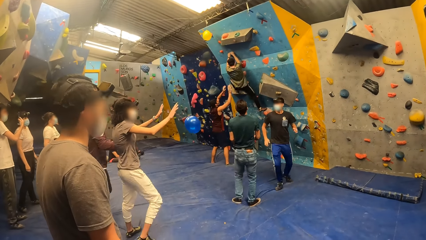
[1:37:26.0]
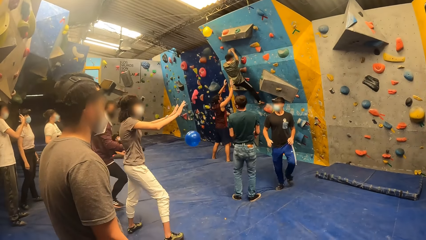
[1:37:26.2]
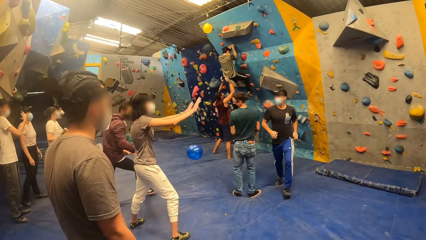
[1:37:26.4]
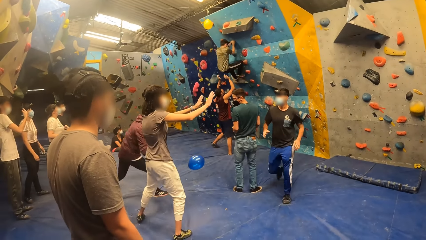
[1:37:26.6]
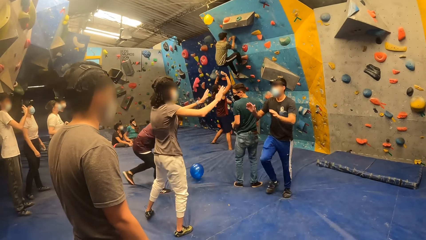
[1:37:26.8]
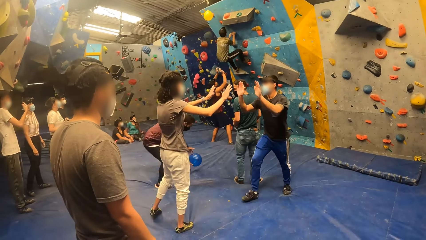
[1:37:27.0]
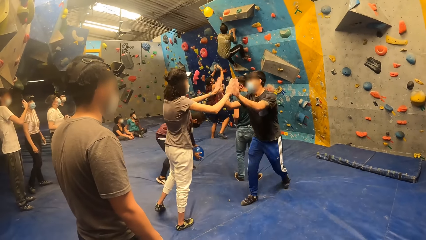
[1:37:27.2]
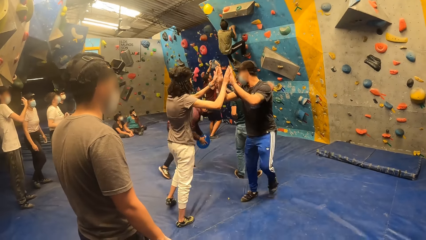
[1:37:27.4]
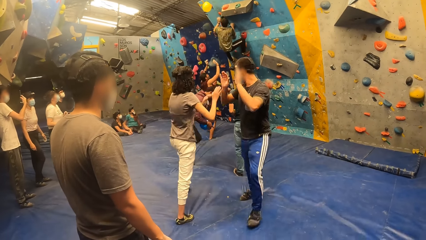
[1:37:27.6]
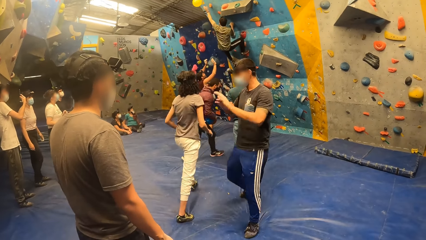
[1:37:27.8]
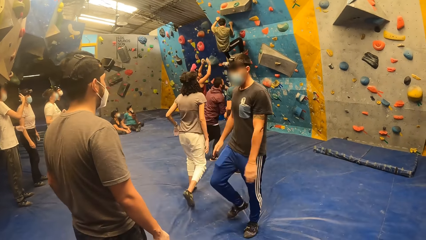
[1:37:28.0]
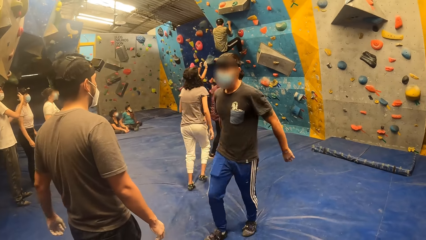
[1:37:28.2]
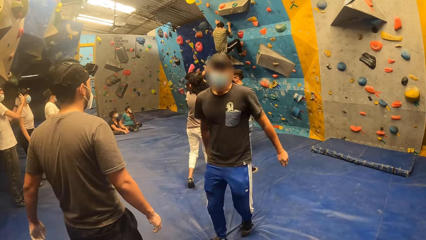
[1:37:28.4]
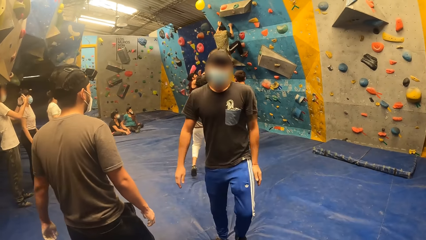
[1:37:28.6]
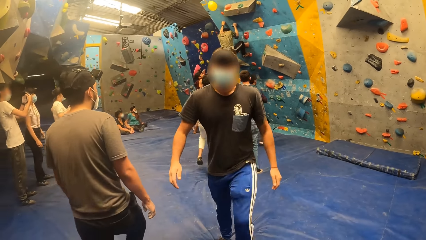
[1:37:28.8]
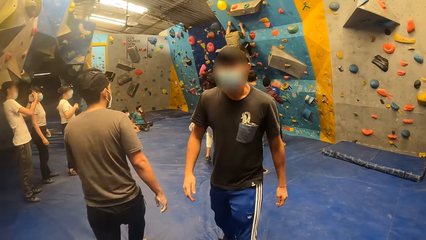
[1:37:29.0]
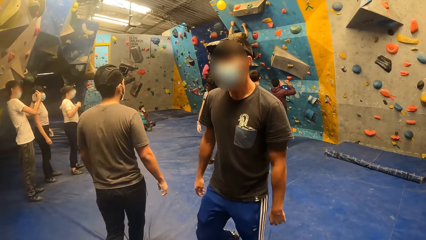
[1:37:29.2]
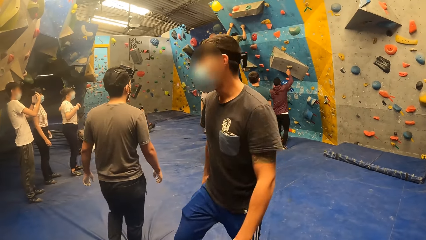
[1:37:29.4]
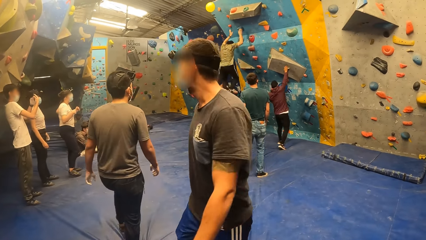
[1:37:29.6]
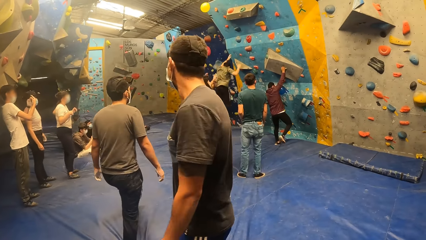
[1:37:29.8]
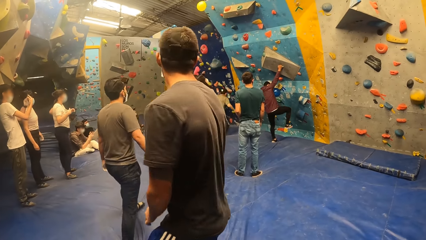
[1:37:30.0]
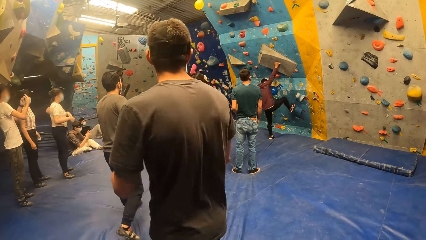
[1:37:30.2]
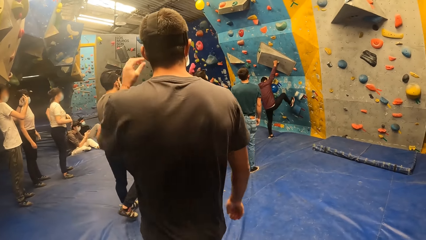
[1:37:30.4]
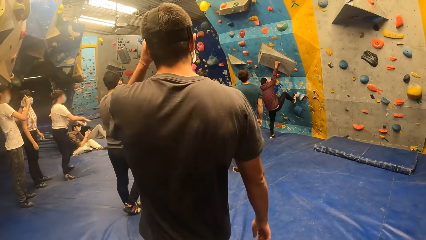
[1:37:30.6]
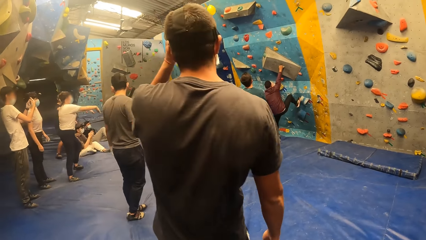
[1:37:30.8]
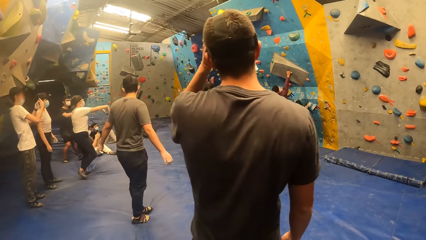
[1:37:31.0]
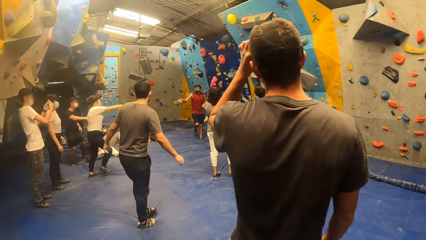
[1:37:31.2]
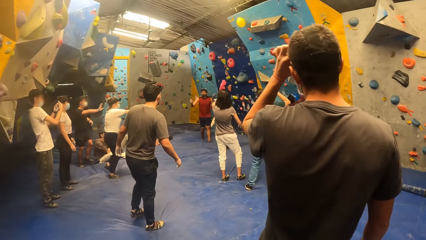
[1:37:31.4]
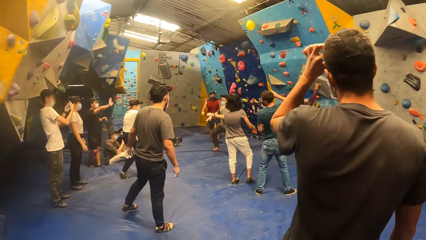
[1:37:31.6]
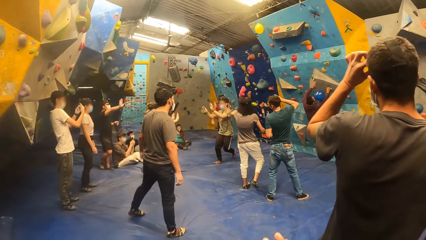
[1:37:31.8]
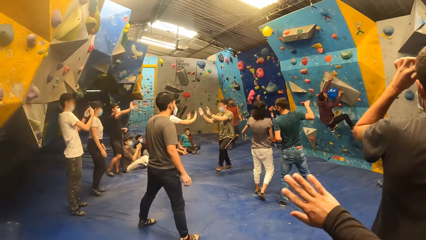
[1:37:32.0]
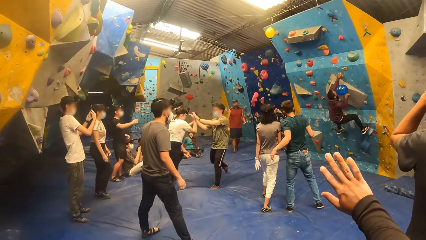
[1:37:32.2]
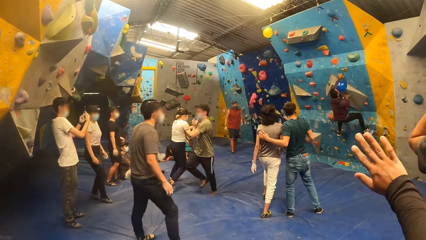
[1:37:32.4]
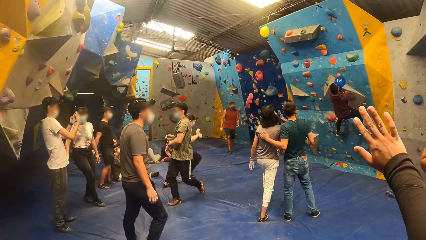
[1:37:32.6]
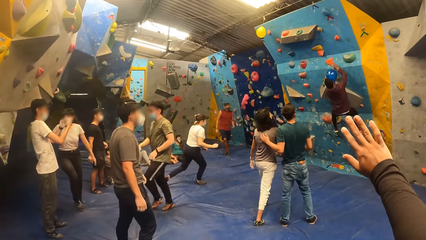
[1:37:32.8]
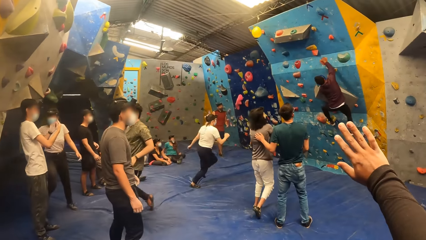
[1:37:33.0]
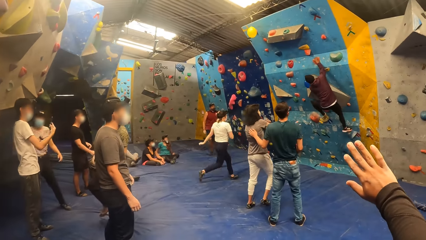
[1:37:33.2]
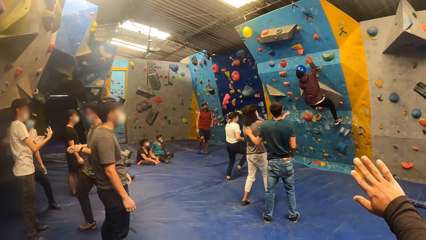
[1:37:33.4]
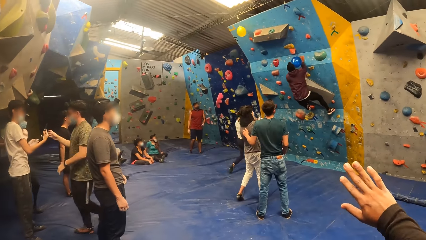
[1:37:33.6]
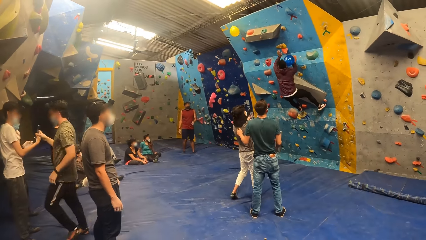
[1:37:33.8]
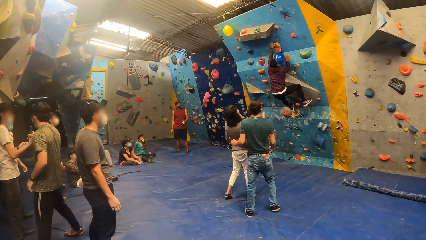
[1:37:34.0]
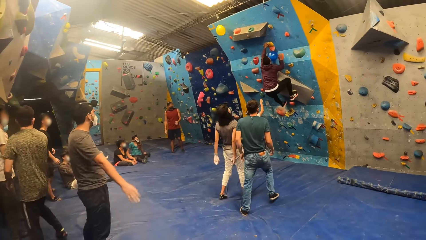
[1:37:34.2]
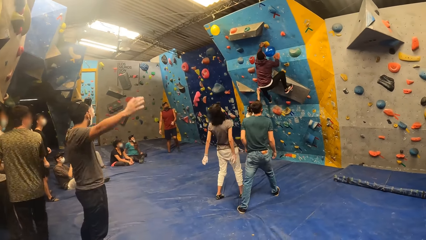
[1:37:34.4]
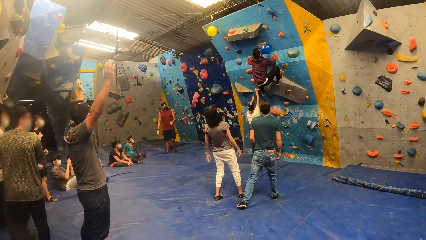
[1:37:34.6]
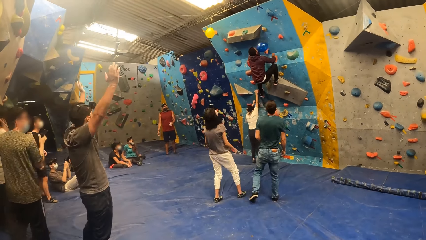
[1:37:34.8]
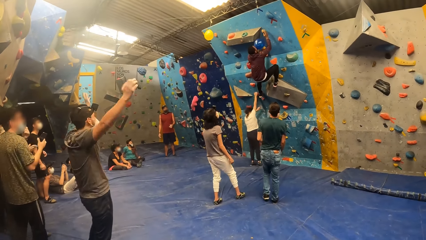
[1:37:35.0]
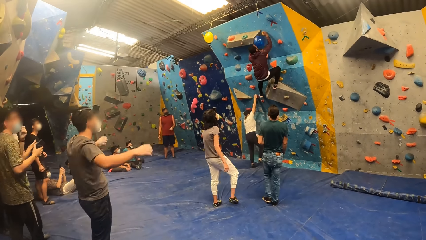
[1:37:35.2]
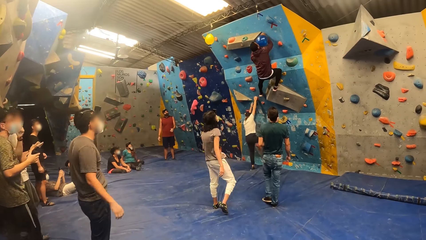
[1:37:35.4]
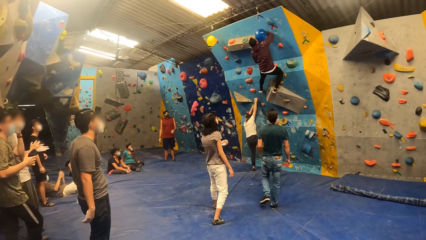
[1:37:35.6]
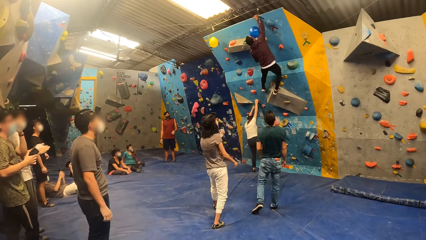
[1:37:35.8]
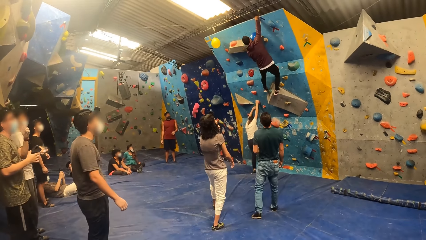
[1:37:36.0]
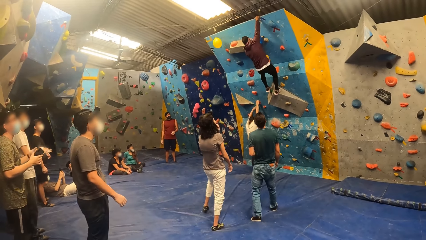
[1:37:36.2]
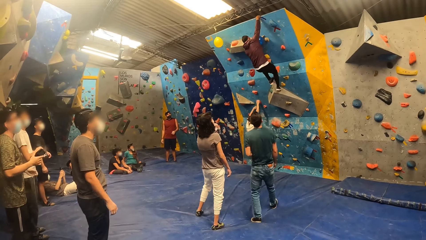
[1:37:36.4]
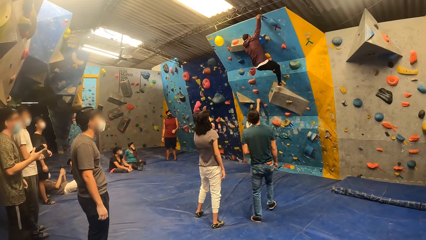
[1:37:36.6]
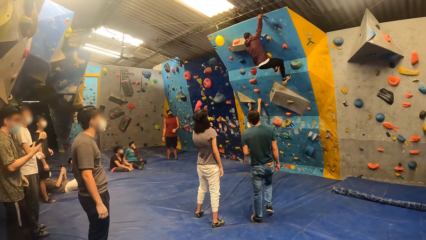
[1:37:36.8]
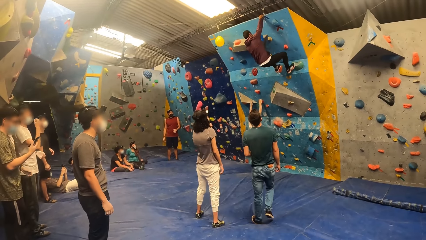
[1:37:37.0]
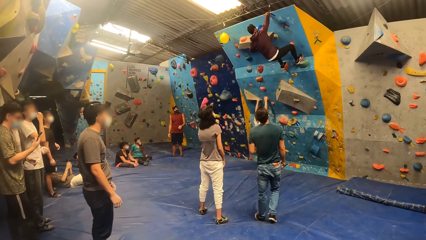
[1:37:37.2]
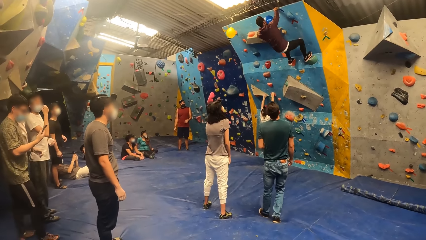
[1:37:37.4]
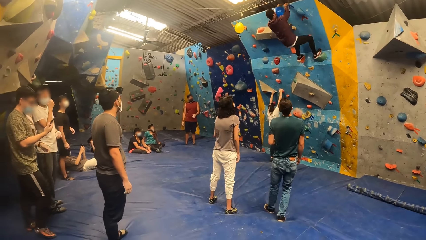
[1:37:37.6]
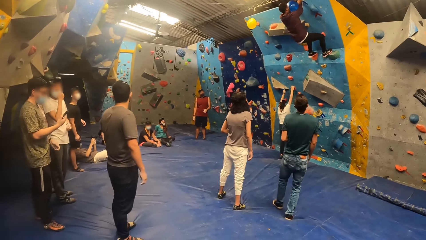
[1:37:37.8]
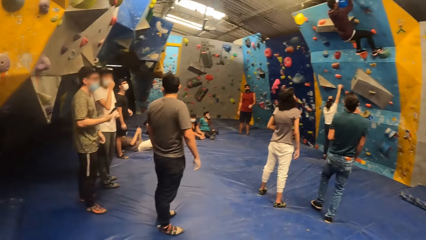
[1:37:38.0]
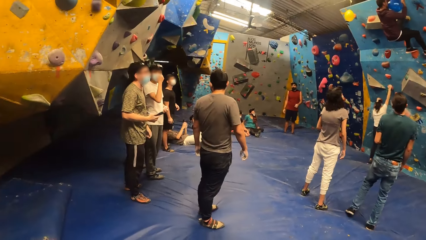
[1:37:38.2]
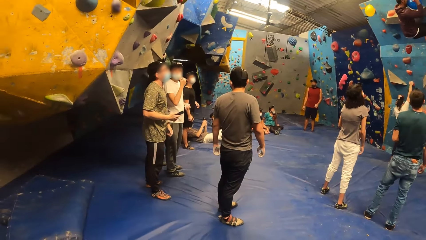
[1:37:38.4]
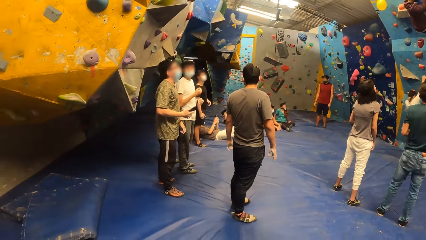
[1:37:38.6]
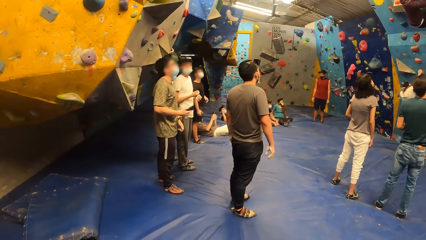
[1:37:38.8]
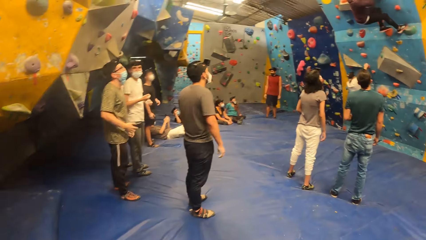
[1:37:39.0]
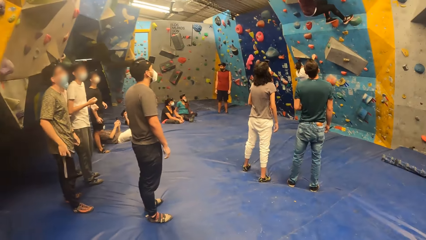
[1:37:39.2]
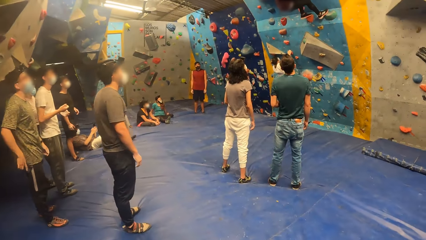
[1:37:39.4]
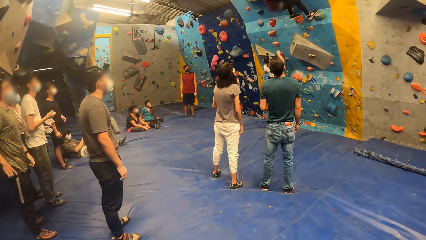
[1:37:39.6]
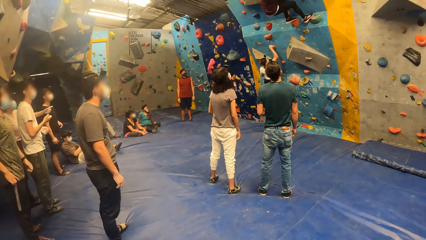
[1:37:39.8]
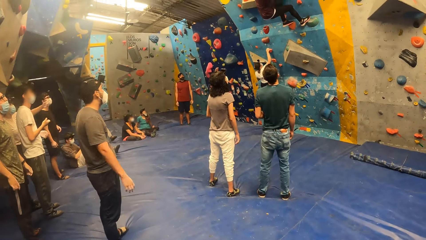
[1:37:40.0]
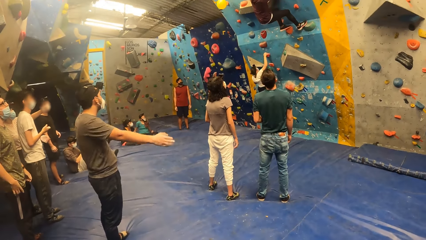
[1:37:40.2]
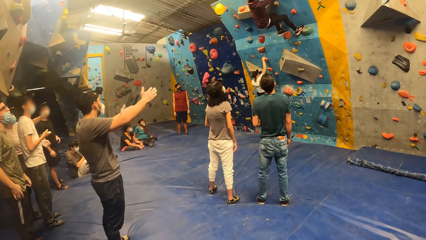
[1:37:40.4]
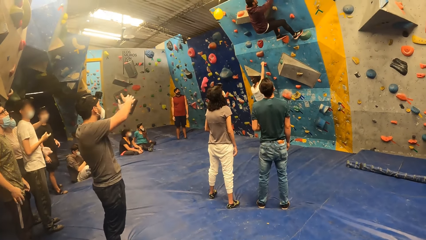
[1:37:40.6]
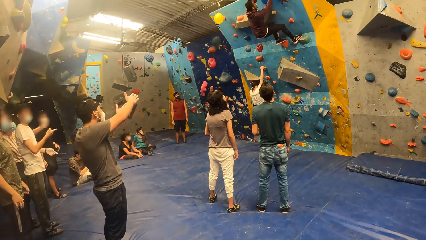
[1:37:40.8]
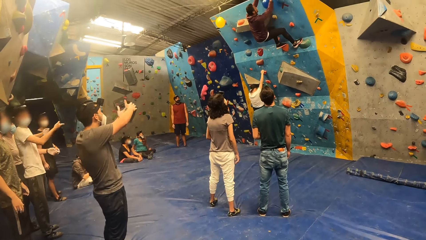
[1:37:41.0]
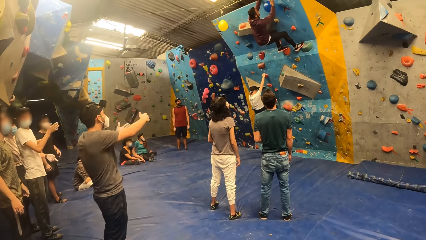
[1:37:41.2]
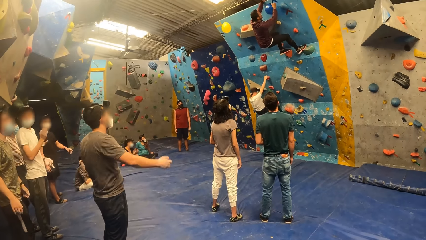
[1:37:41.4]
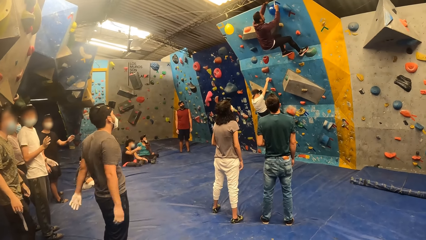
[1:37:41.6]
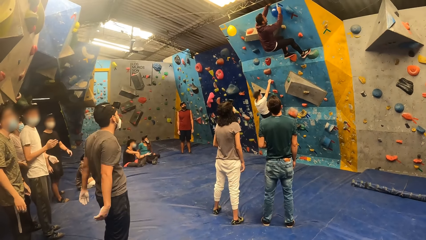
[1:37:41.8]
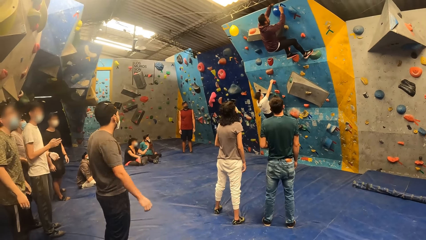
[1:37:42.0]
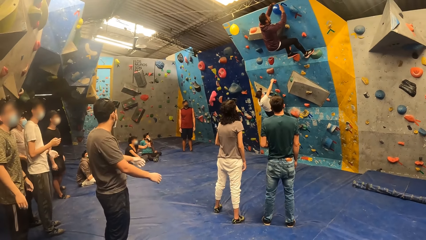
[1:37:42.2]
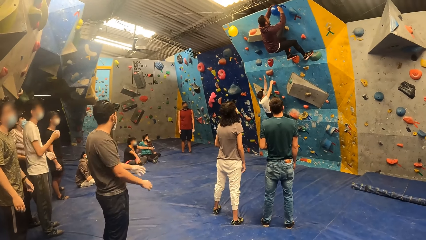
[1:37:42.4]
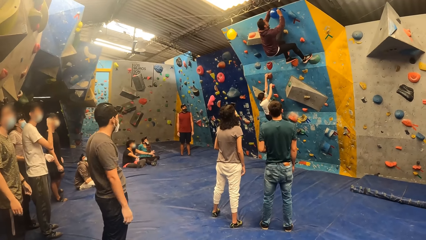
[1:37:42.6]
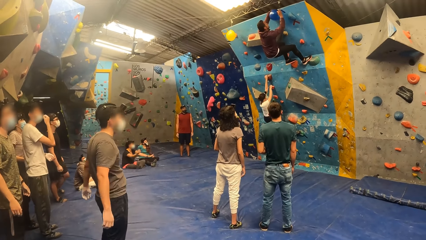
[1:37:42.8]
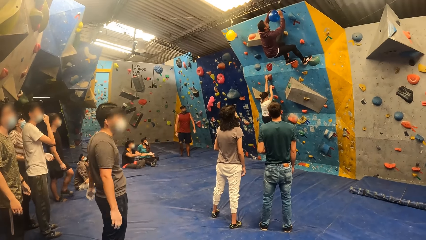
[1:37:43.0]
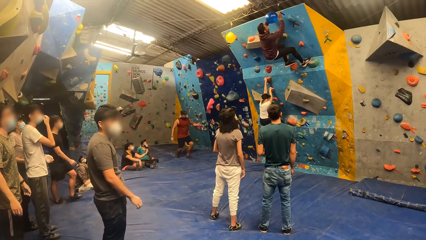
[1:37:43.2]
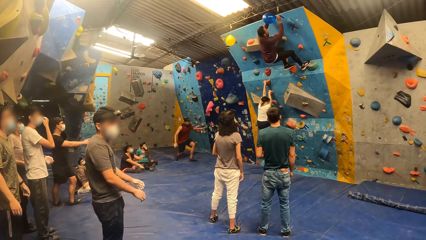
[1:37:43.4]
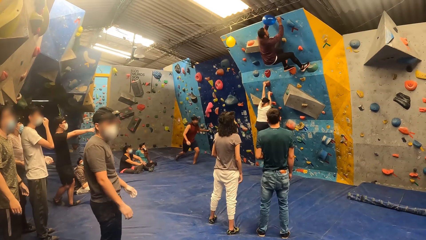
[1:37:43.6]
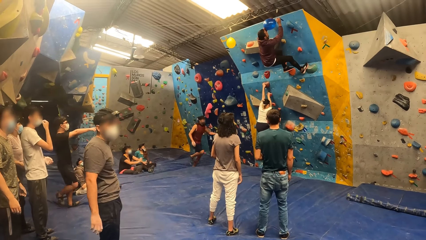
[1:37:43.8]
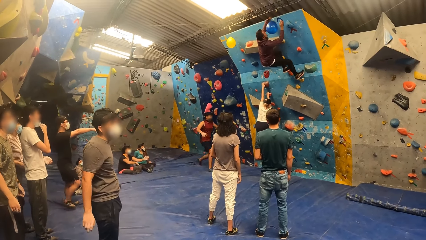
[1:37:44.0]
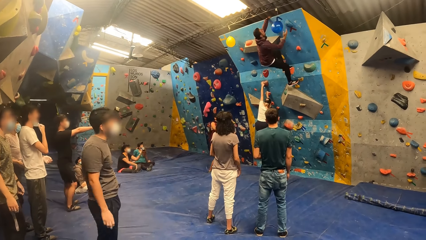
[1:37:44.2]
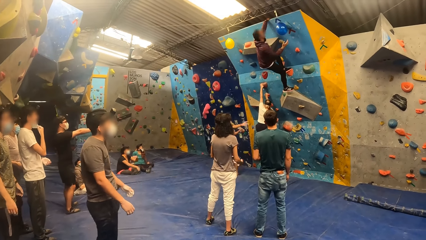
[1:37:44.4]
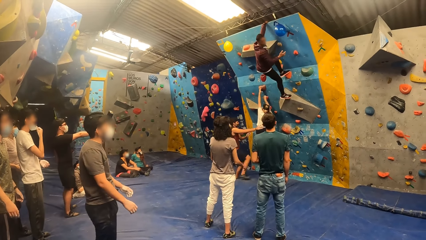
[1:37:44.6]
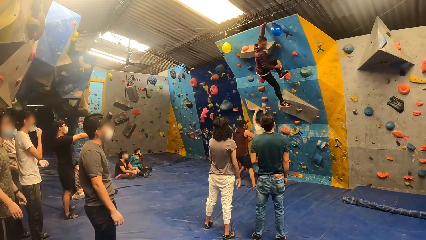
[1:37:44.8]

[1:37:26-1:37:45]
The woman shakes both hands with a man. The woman interacts with another man.
